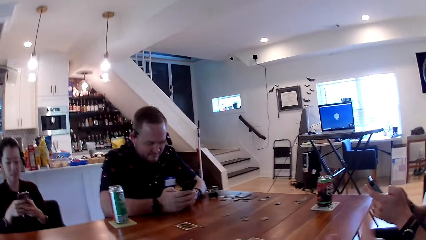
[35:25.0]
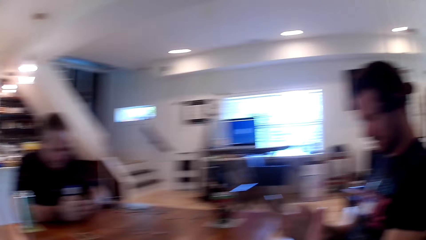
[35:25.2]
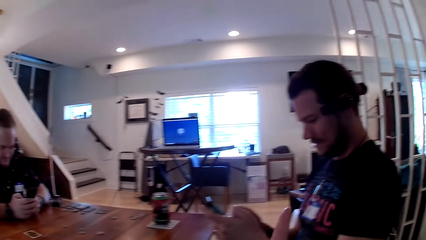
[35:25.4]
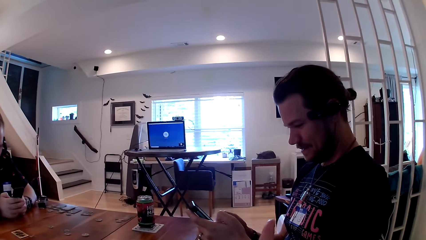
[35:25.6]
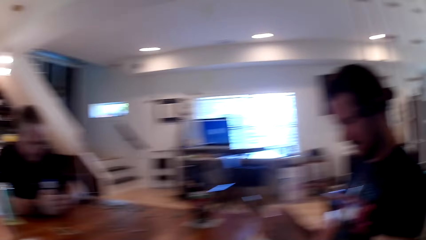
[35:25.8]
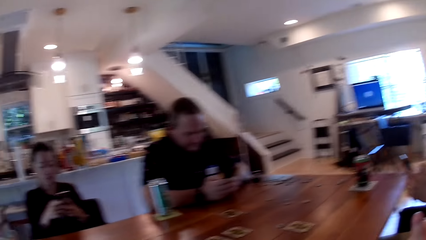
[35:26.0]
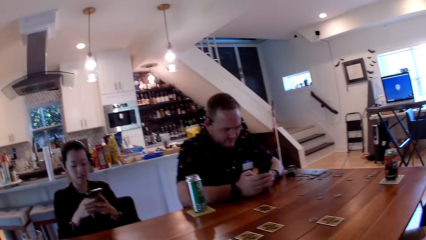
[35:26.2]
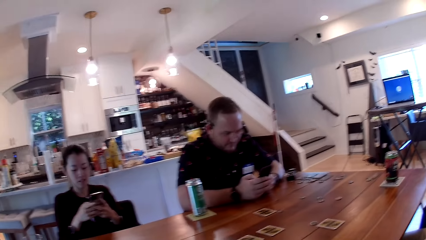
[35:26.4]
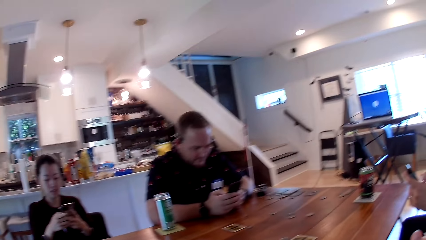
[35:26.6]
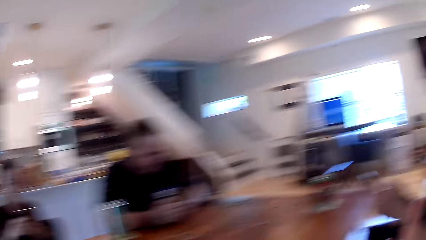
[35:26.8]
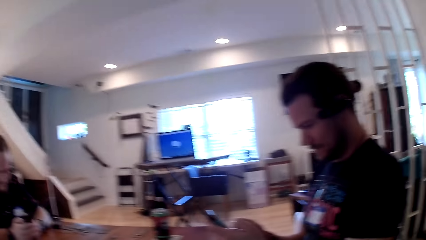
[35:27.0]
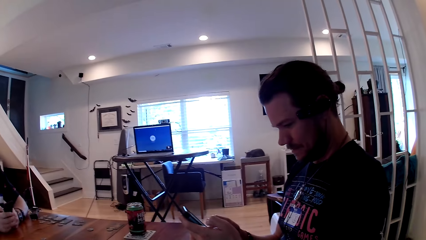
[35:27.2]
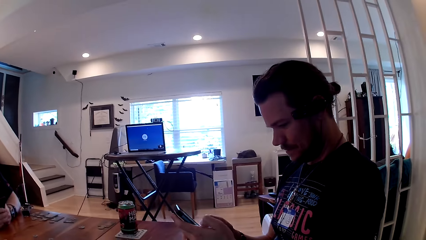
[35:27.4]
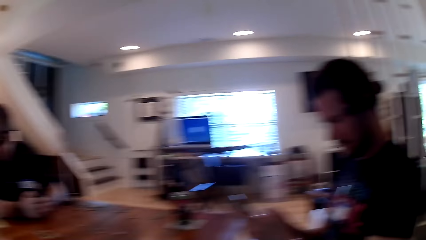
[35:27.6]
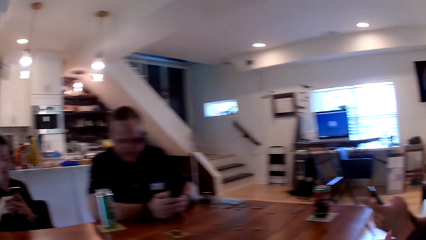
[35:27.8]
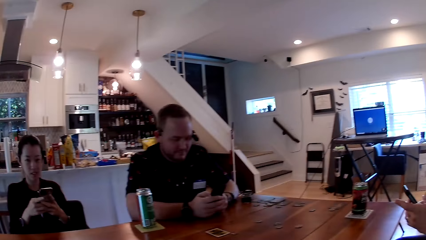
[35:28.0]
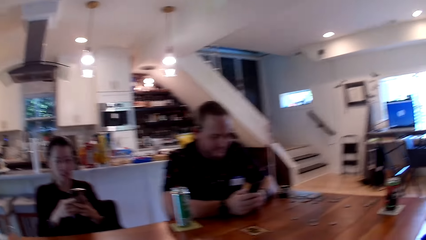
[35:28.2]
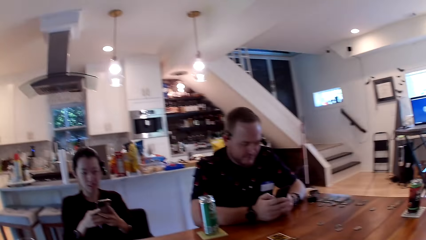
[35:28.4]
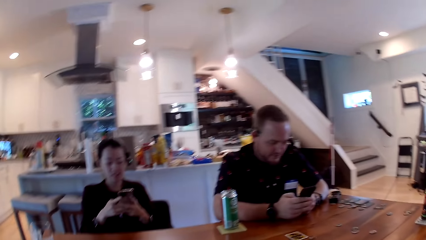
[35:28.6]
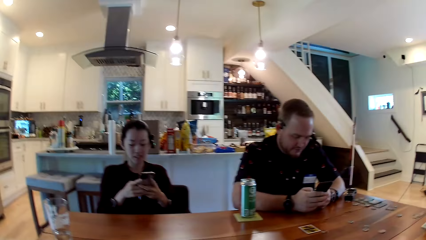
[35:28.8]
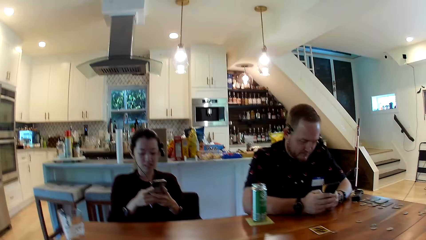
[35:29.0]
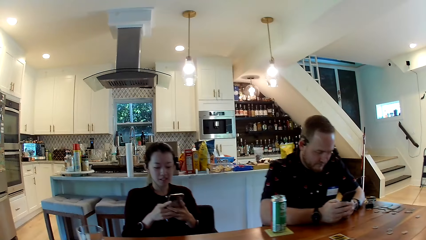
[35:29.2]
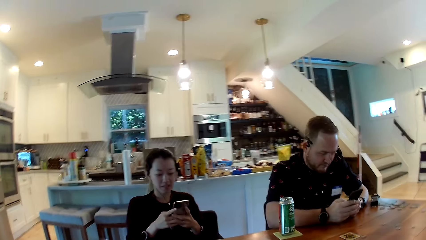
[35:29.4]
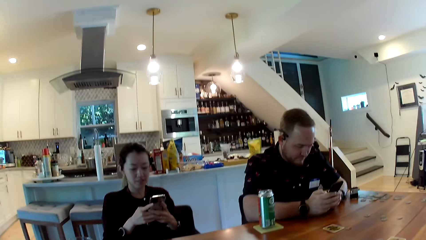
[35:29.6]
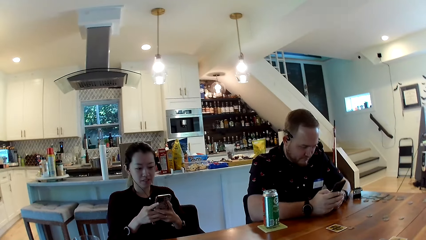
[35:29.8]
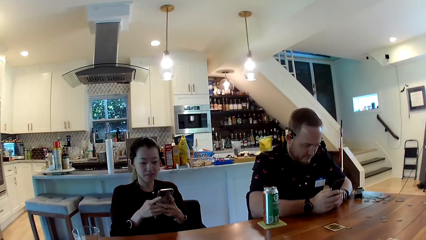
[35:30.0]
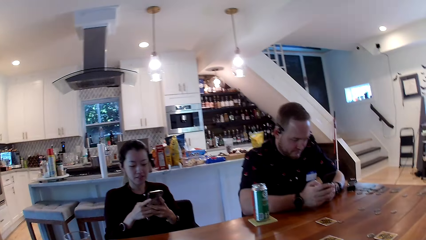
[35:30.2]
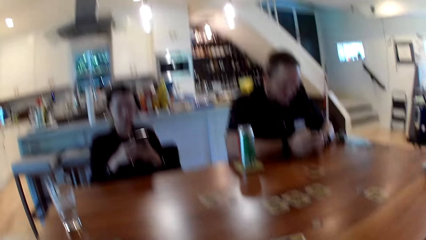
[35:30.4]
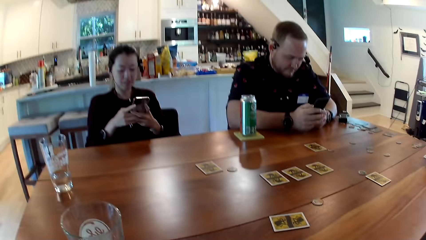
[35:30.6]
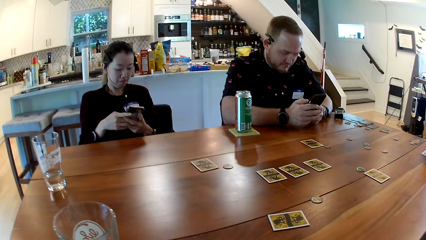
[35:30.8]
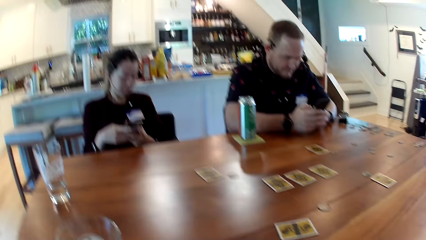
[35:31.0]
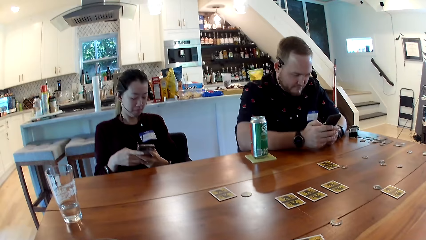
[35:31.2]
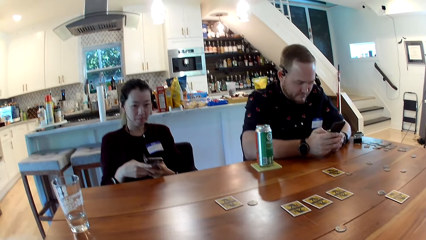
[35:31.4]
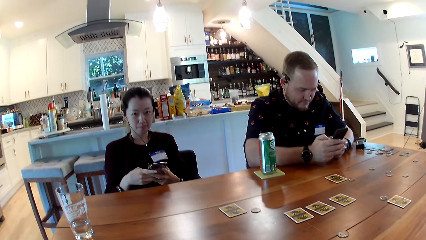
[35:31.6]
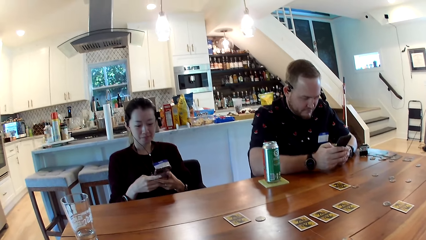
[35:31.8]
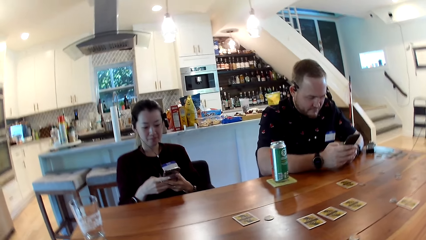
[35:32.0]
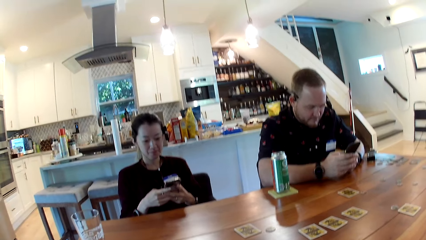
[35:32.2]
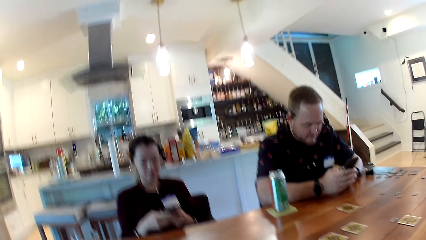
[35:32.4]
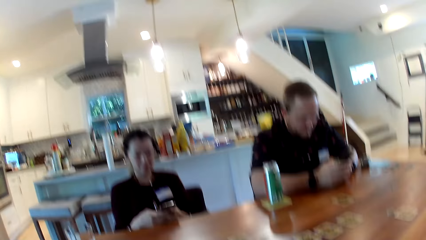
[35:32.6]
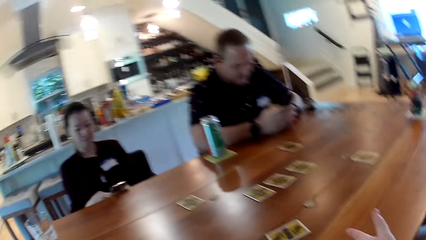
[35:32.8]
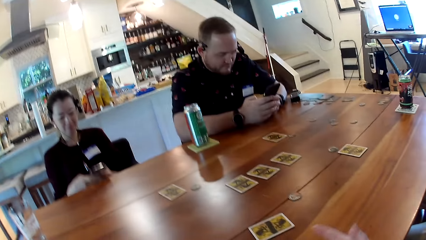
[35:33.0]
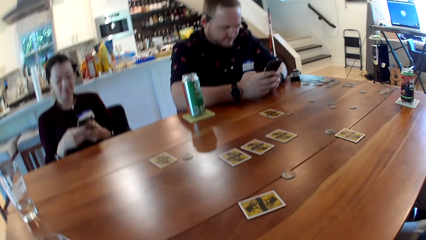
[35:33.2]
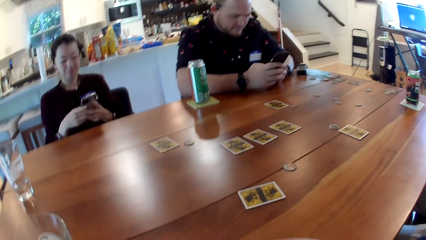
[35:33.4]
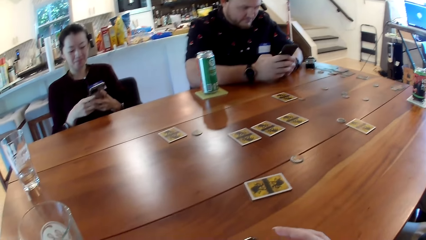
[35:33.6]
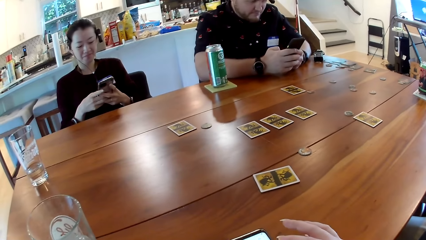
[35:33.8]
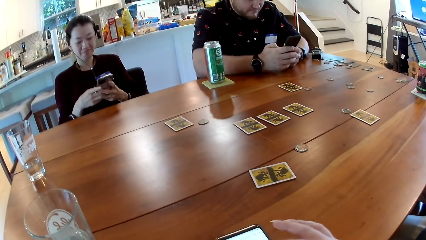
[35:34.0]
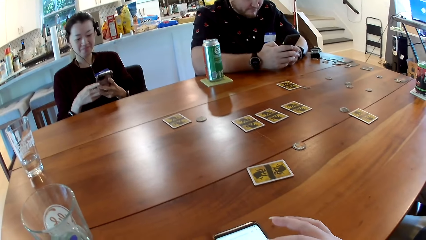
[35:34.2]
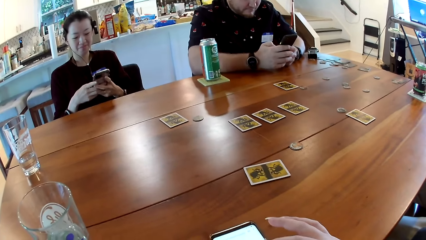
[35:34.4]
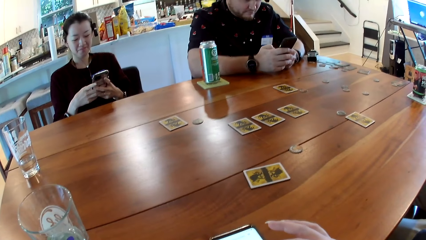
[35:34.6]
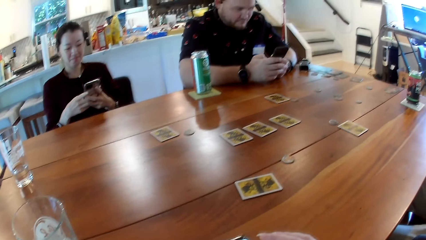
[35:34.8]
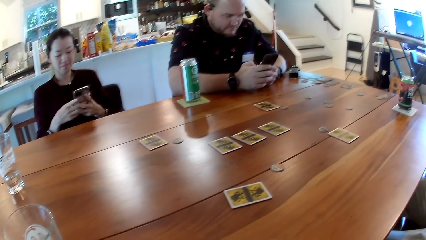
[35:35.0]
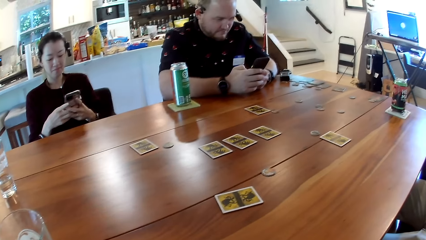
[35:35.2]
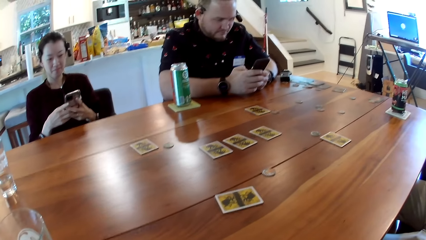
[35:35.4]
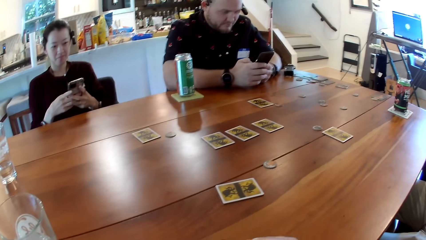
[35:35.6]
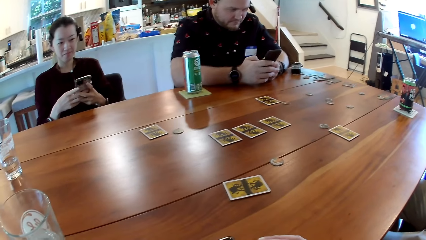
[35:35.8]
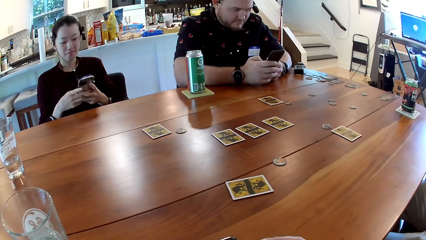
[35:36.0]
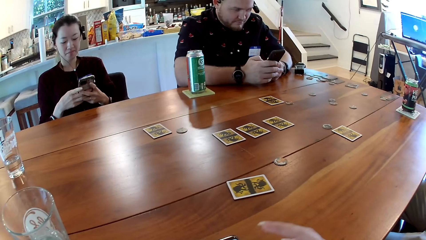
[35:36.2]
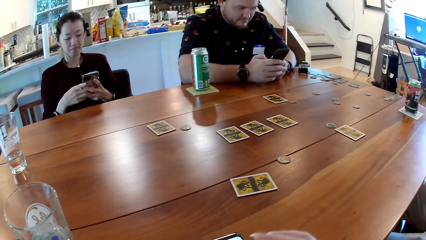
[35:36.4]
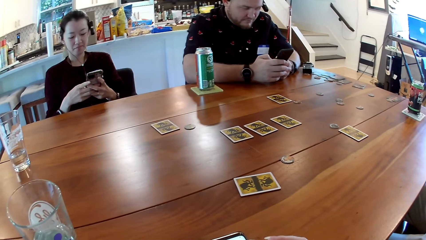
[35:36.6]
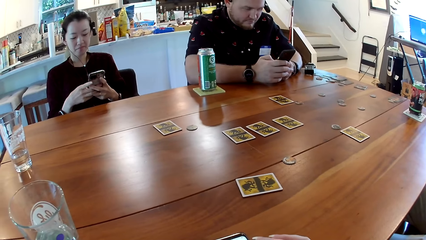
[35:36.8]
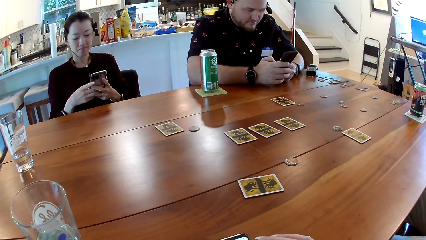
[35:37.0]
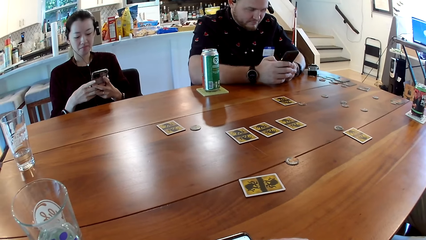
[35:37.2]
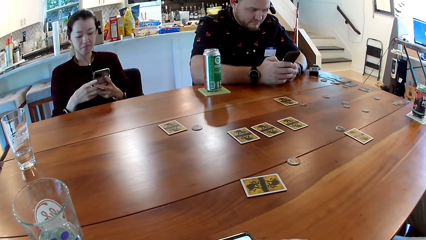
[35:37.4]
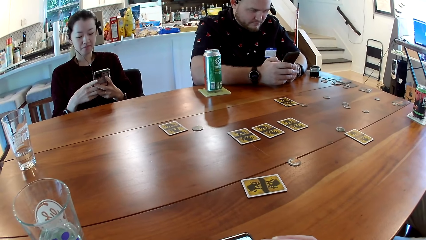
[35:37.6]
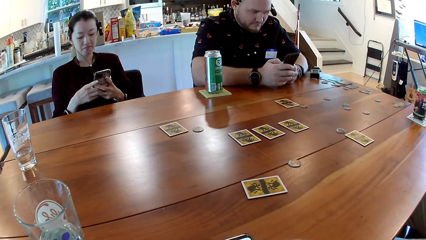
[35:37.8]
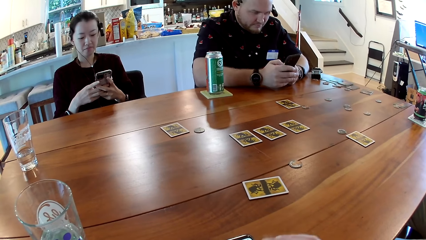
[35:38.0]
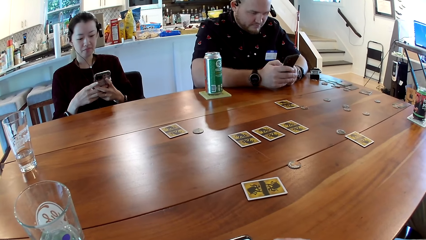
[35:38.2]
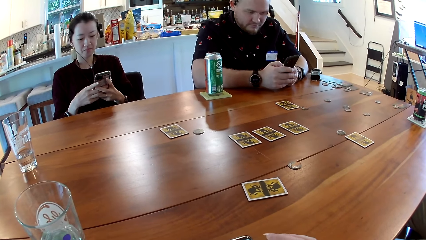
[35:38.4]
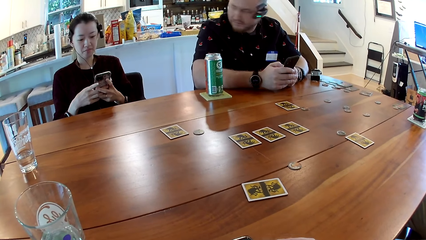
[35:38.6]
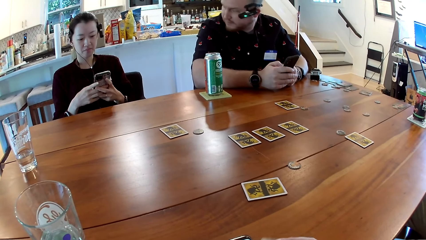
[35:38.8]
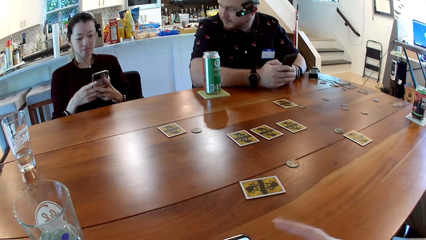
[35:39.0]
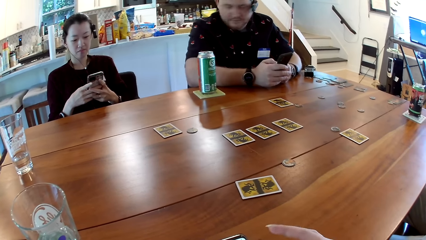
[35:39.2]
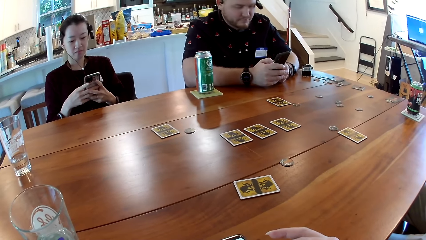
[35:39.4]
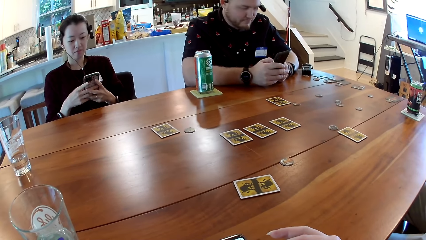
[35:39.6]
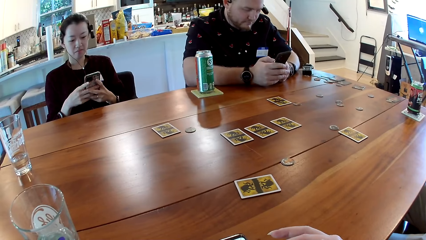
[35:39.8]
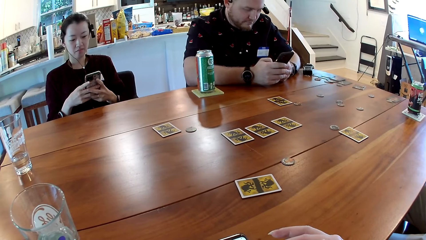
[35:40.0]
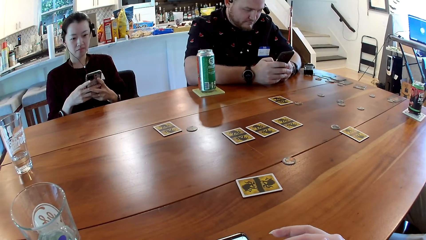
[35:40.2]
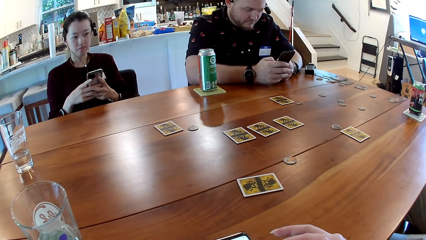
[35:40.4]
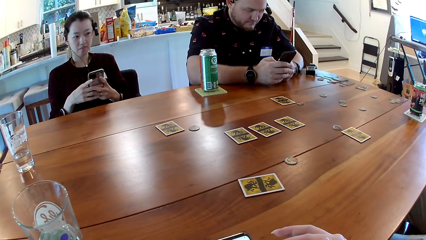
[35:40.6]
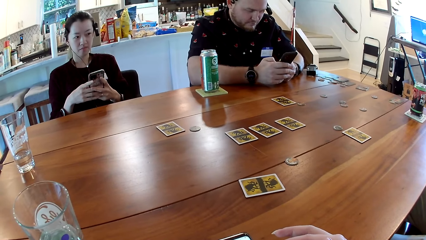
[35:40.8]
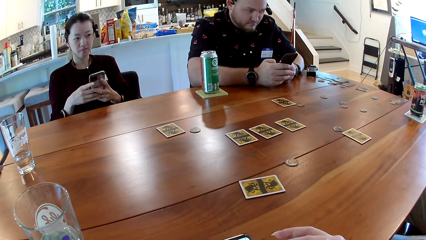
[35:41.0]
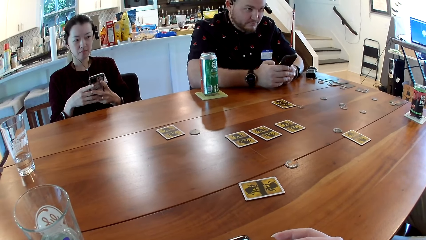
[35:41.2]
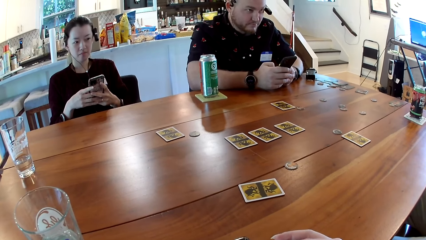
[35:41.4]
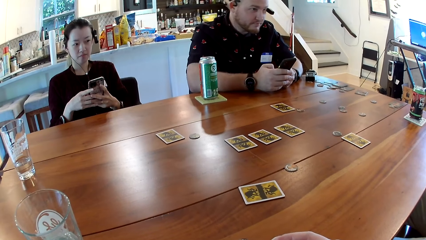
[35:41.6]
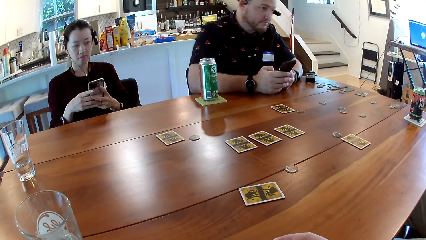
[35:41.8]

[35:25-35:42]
The camera wearer looks around. They look around again.
